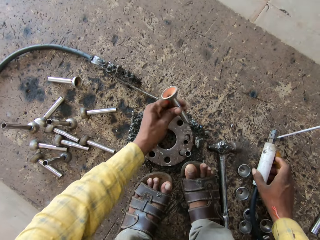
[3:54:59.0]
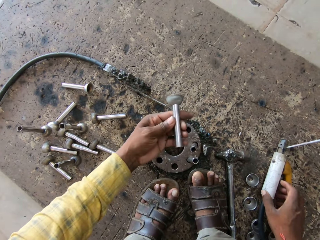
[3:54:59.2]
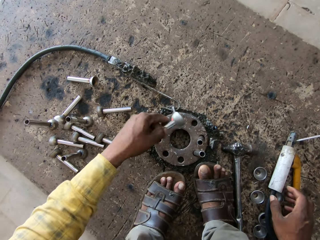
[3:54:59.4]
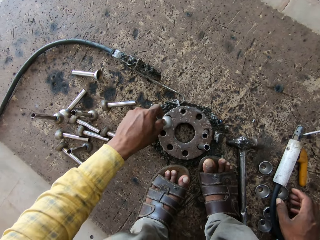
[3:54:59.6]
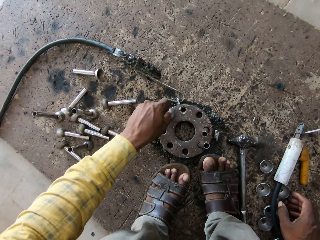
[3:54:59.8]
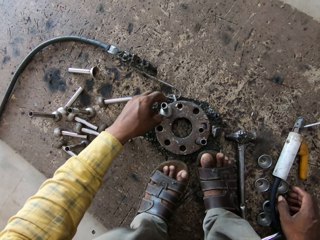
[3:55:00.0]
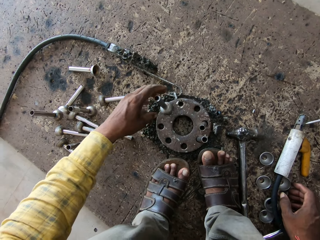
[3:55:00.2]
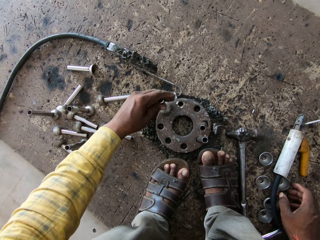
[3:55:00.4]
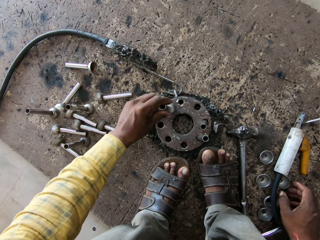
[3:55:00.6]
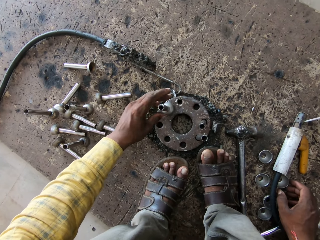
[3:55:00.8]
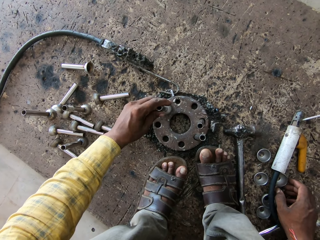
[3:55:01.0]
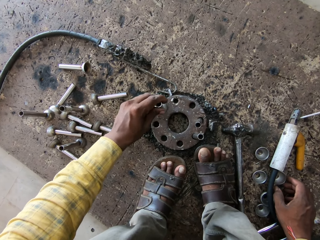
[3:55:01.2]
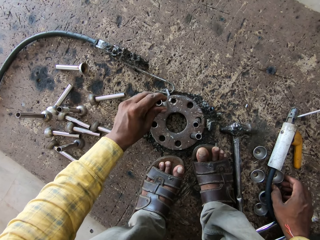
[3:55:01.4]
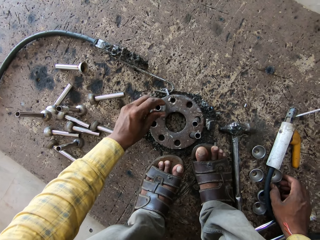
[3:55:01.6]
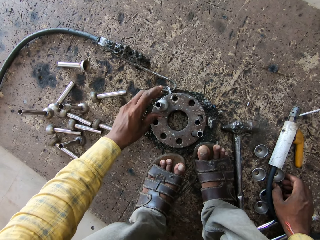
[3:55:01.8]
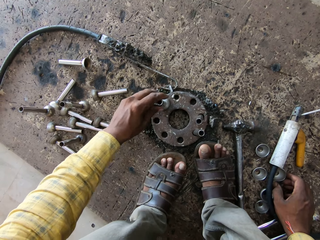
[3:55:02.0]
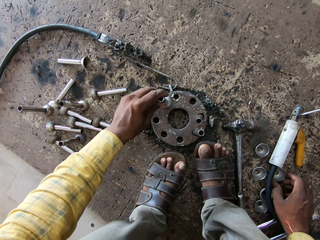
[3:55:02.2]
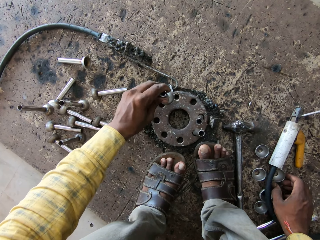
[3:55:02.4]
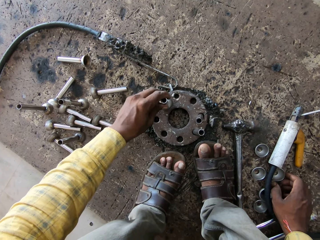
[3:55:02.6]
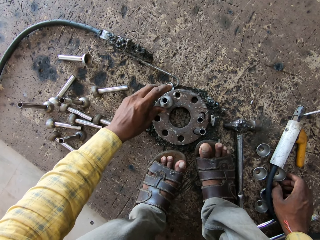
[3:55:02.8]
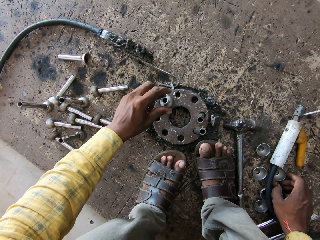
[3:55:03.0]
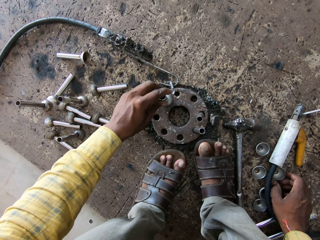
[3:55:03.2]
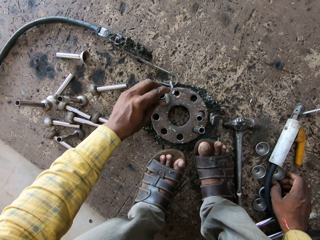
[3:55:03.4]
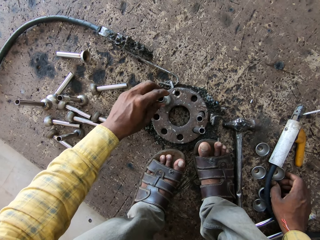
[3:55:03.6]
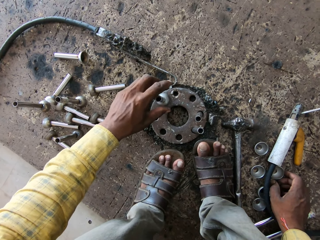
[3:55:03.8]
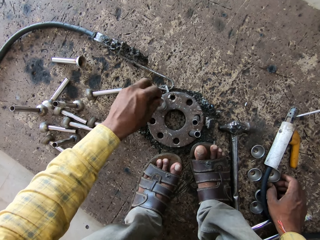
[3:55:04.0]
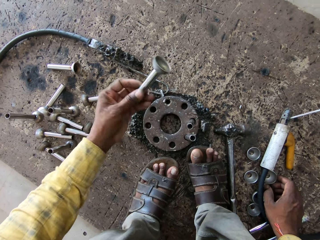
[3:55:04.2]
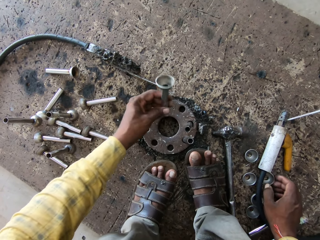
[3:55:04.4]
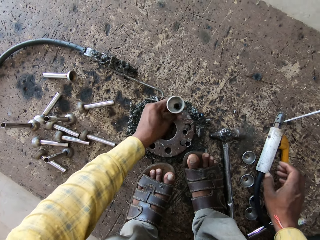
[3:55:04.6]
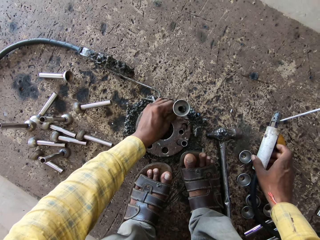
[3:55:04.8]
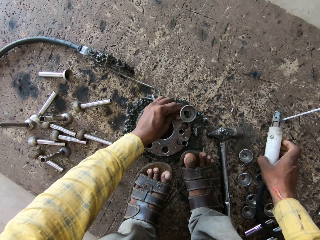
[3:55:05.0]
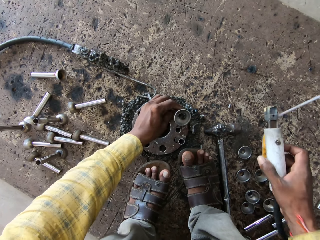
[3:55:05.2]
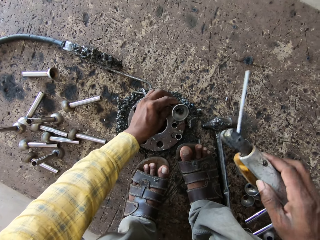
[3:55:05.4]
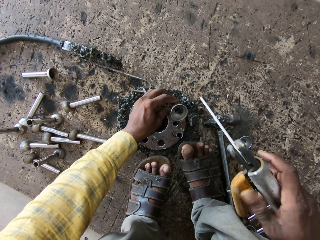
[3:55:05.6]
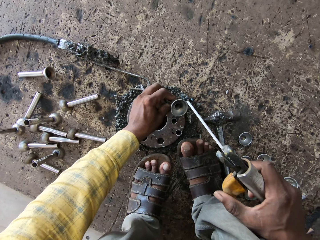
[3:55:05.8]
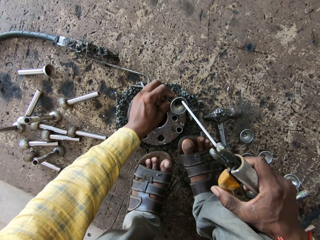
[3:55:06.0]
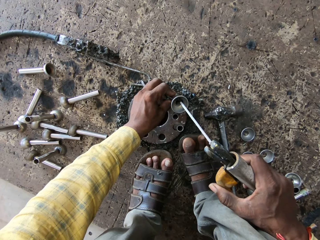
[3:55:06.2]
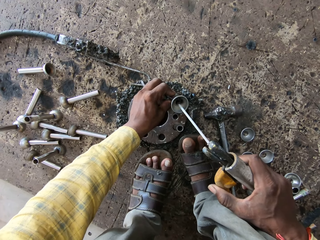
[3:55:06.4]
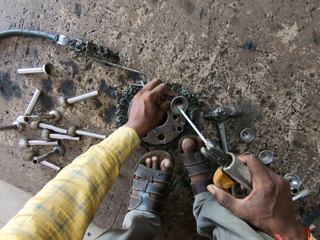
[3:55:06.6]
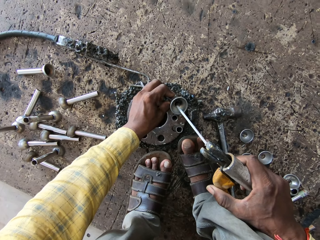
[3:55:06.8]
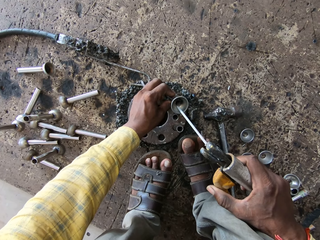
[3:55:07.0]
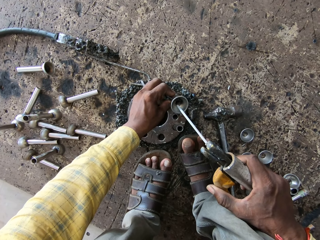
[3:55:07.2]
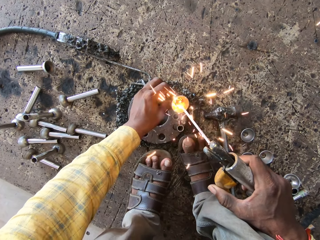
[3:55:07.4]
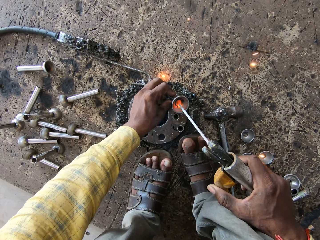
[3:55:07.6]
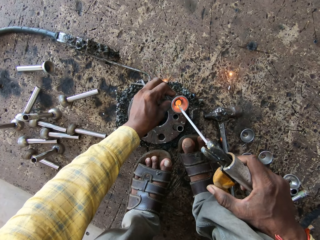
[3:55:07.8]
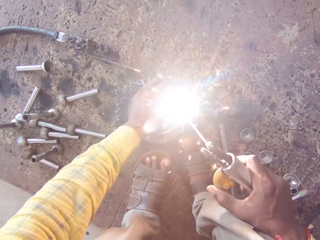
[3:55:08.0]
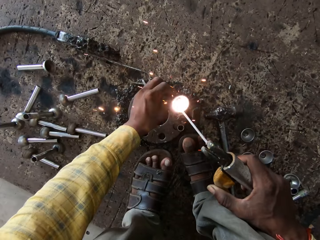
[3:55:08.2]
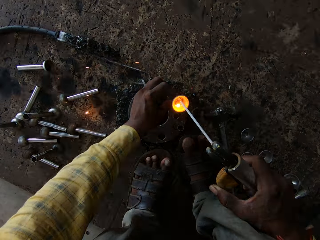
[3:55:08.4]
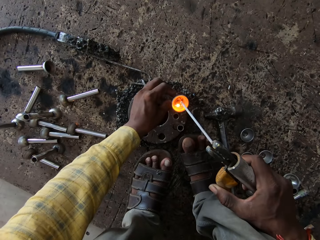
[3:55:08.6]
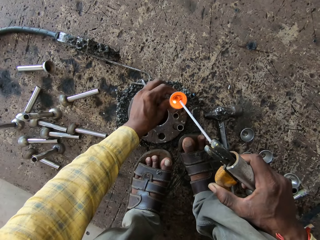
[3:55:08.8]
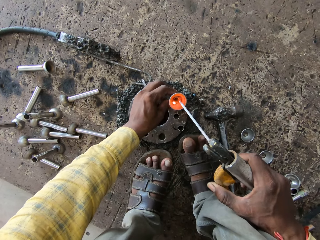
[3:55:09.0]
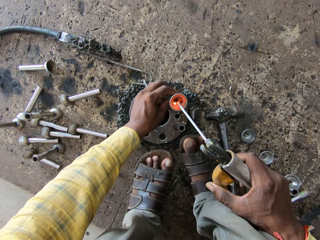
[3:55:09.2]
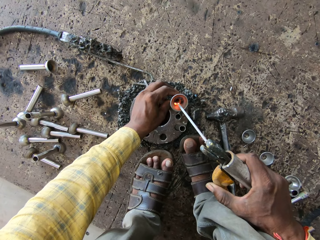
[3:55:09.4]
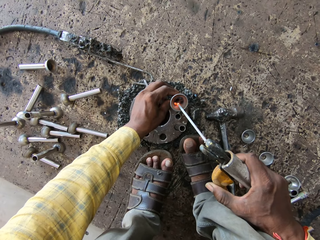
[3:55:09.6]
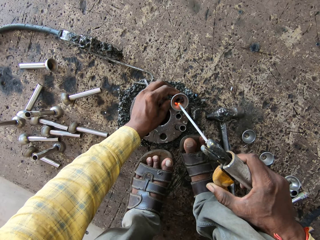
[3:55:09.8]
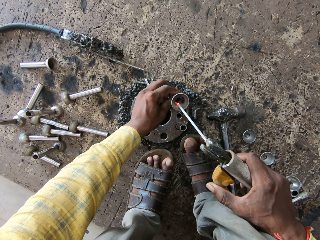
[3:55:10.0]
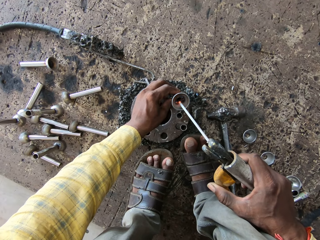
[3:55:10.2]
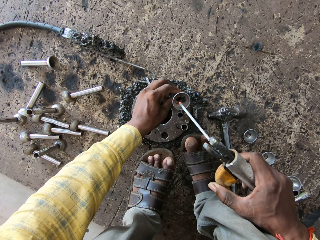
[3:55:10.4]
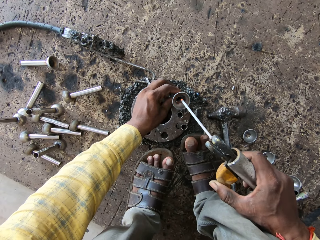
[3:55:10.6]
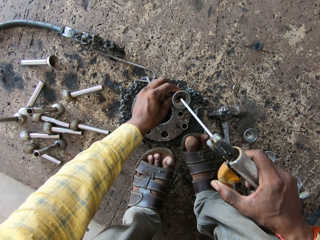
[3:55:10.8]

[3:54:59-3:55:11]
The camera wearer puts the stick welding down. They pick up the stamped flange weld nut. They drop the stamped flange weld nut on a metal. They put the stamped flange weld nut on the metal. They pick up the stamped flange weld nut. They hit the stamped flange weld nut on the metal. They pick up the stamped flange weld nut. They hit the stamped flange weld nut on the metal. They leave the stamped flange weld nut on the metal. They hit the stamped flange weld nut on the metal. They leave the stamped flange weld nut on the metal. They pick up the stamped flange weld nut. They put the stamped flange weld nut on the metal. They pick up the stick welding. They touch something. They burn the stamped flange weld nut. They sharpen something. They stop burning the stamped flange weld nut.

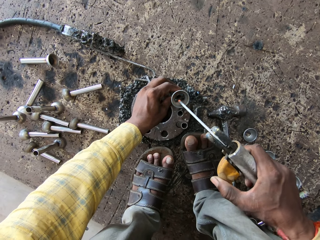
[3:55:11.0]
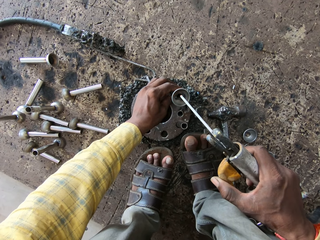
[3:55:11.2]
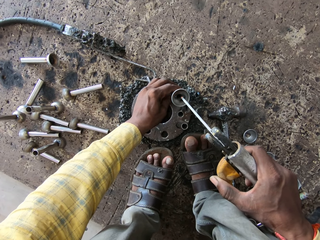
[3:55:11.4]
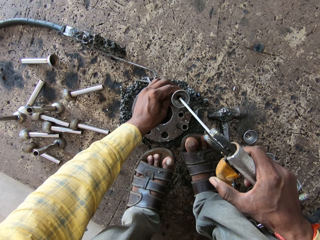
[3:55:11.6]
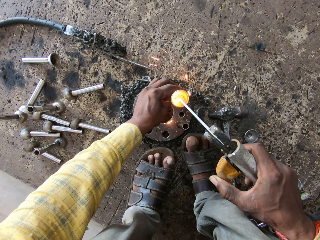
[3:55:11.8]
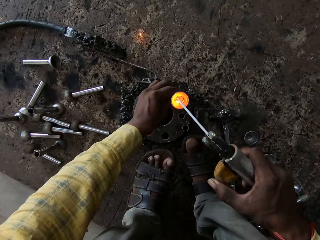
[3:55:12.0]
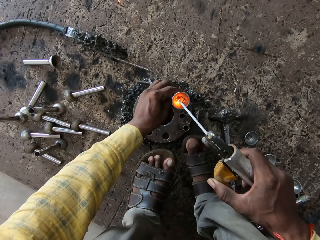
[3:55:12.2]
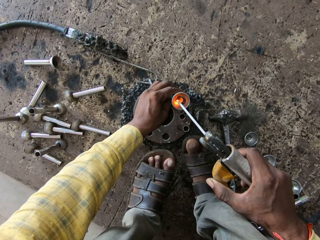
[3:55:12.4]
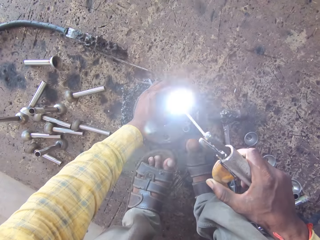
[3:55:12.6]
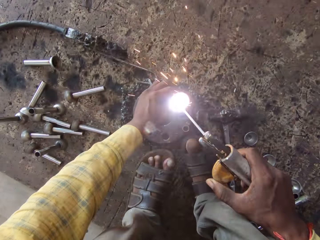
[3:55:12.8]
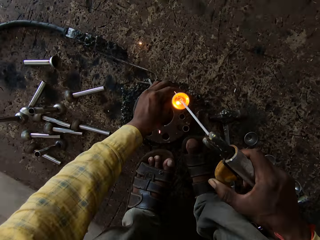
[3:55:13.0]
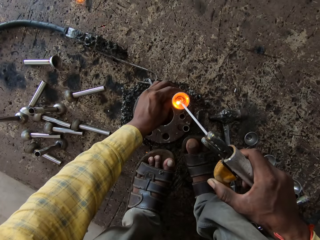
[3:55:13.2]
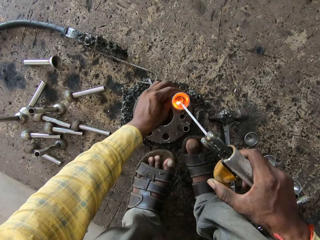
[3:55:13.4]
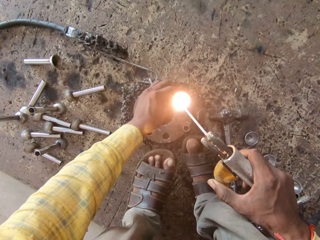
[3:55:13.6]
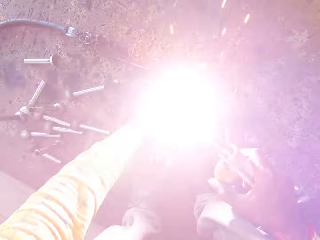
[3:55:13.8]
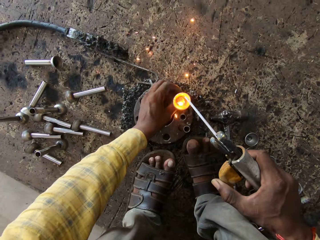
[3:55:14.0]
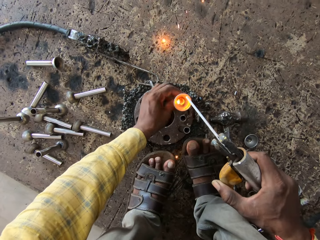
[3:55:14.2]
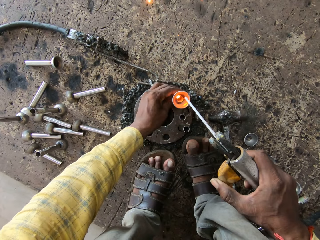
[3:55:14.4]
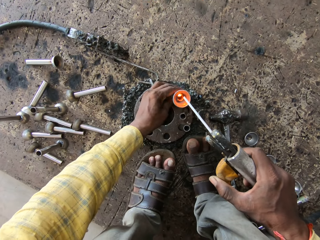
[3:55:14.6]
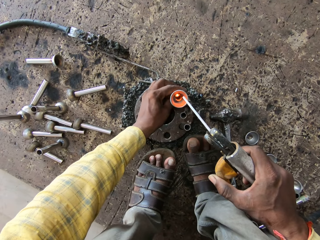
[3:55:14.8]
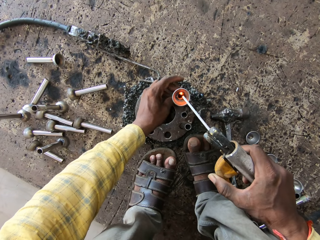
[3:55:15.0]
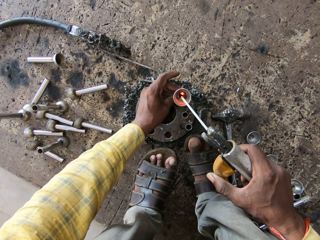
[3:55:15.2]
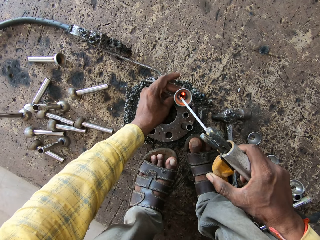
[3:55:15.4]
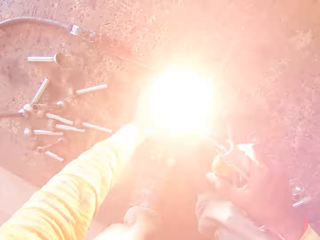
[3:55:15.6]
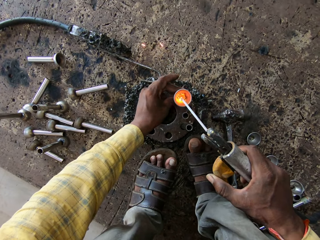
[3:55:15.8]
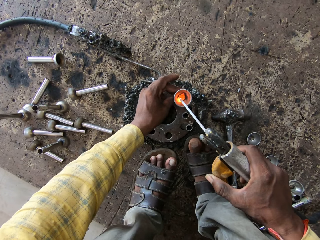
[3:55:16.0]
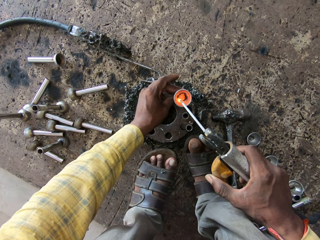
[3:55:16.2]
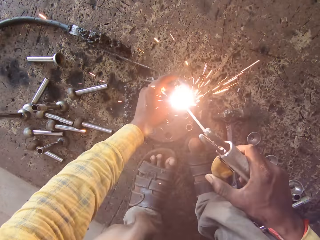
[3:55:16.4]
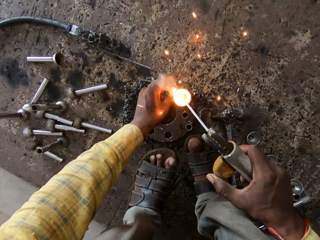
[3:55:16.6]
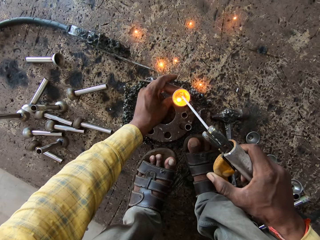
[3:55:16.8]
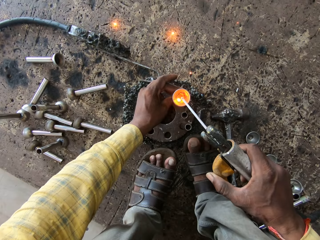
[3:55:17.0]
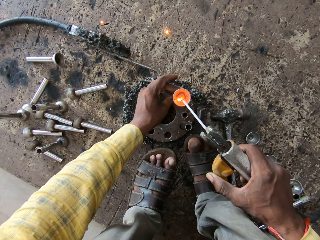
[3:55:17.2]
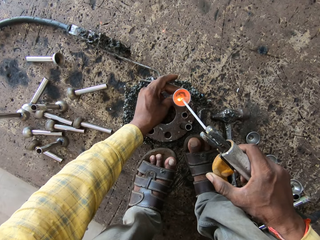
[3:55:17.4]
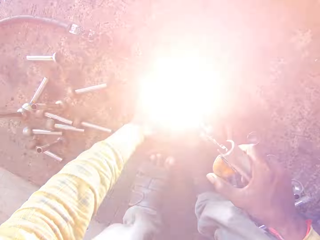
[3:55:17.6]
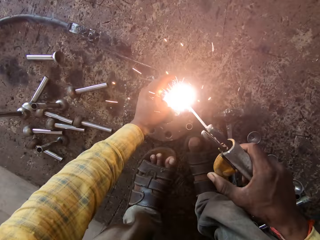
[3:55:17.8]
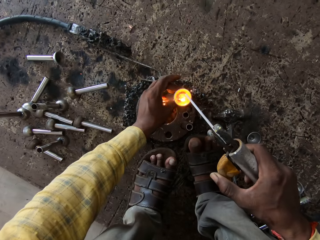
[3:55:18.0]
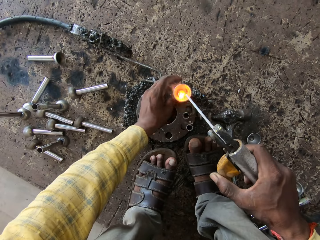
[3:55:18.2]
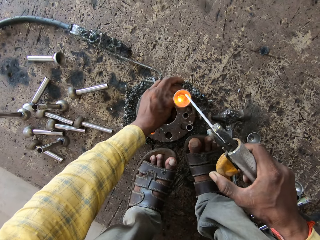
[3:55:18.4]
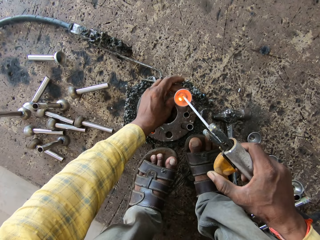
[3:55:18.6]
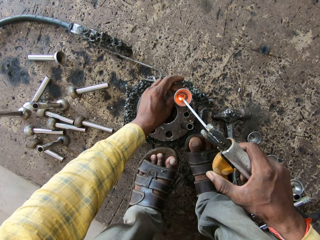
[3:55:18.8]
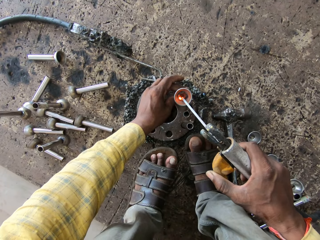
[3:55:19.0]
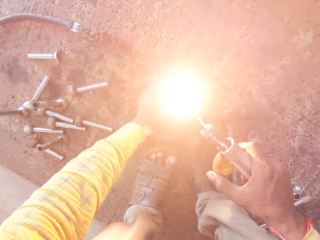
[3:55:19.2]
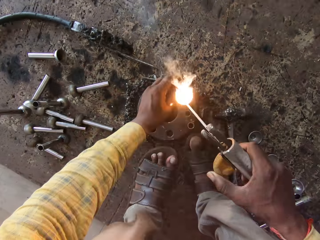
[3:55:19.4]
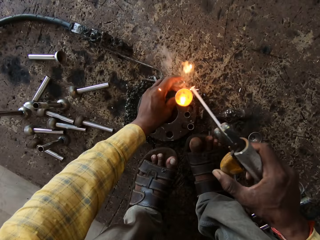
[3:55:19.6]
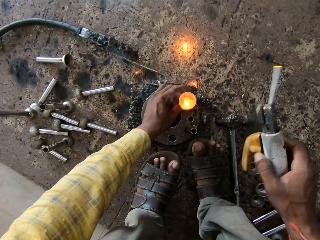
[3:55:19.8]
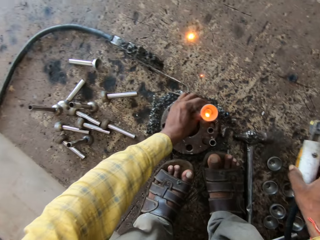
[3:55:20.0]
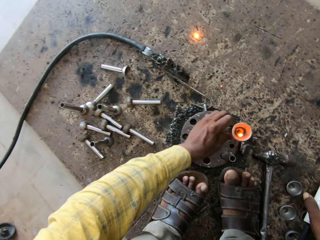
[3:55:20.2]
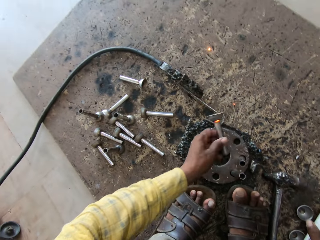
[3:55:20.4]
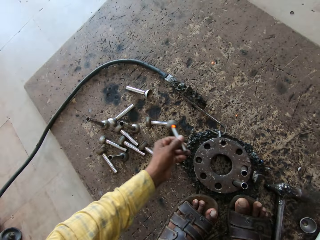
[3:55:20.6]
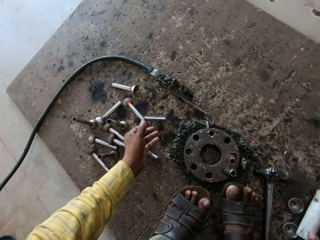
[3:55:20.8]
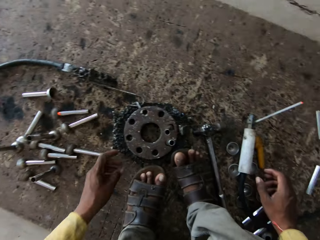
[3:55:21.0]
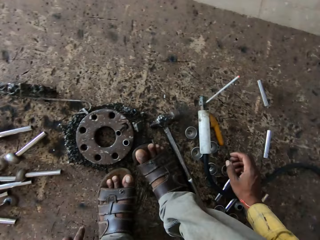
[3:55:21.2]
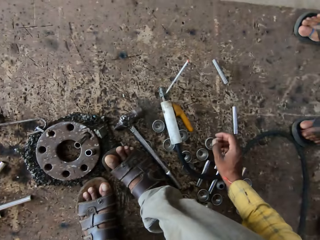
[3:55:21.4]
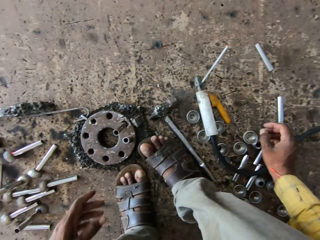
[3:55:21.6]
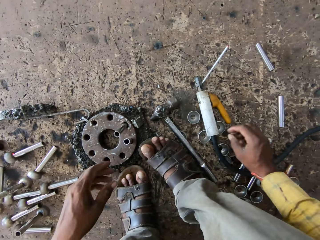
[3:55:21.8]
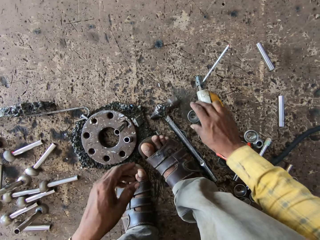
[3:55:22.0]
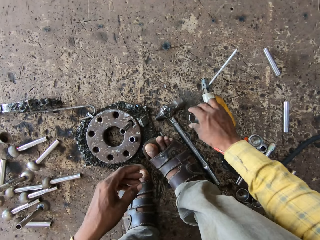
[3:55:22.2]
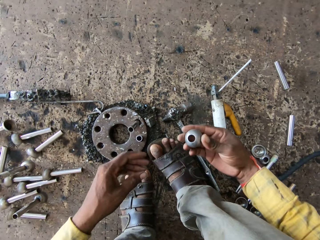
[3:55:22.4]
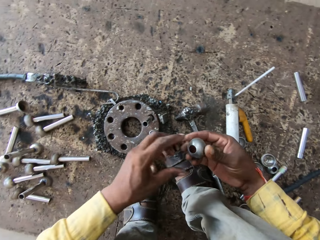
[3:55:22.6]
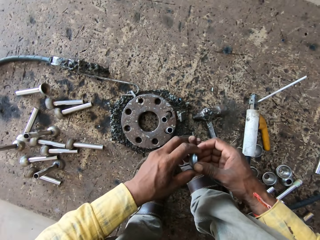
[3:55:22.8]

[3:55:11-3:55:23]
The camera wearer burns the stamped flange weld nut. They stop burning the stamped flange weld nut. They burn the stamped flange weld nut. They stop burning the stamped flange weld nut. They burn the stamped flange weld nut. They stop burning the stamped flange weld nut. They turn the stamped flange weld nut. They burn the stamped flange weld nut. They stop burning the stamped flange weld nut. They burn the stamped flange weld nut. They stop burning the stamped flange weld nut. They burn the stamped flange weld nut. They stop burning the stamped flange weld nut. They burn the stamped flange weld nut. They stop burning the stamped flange weld nut. They throw the stamped flange weld nut down. They look around.
